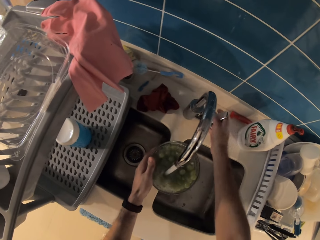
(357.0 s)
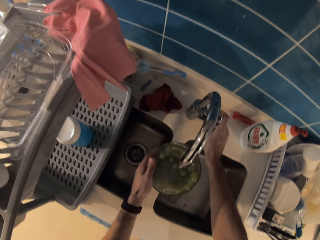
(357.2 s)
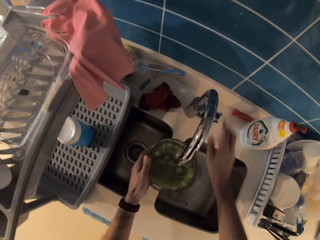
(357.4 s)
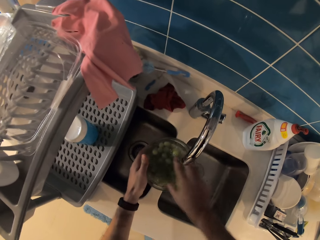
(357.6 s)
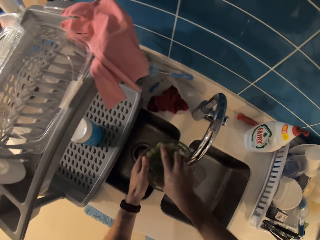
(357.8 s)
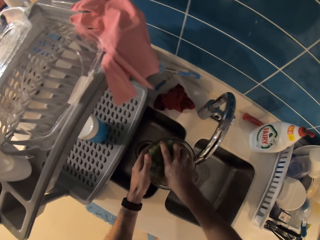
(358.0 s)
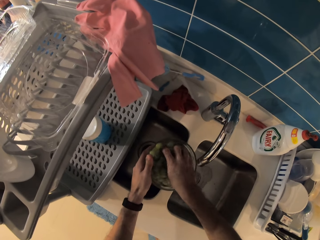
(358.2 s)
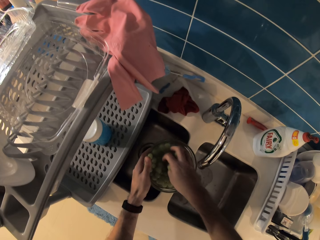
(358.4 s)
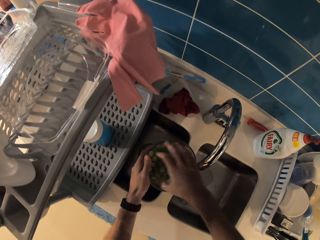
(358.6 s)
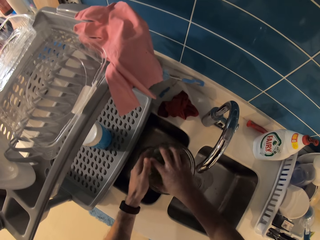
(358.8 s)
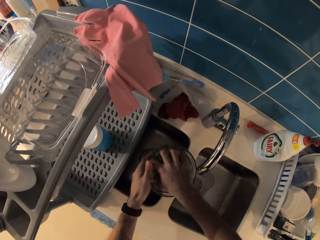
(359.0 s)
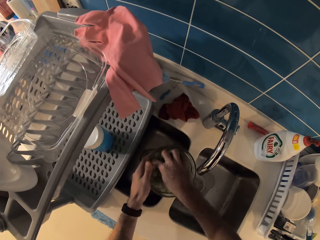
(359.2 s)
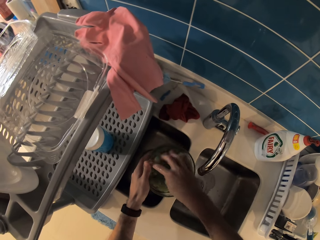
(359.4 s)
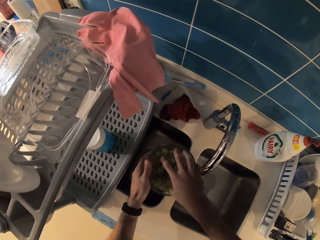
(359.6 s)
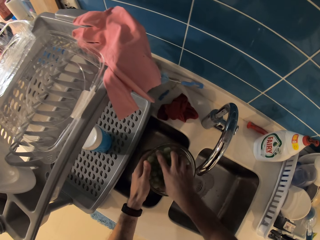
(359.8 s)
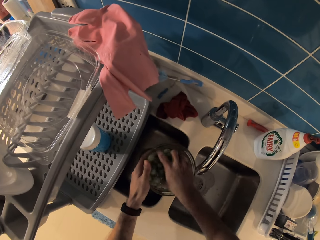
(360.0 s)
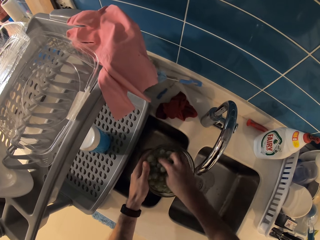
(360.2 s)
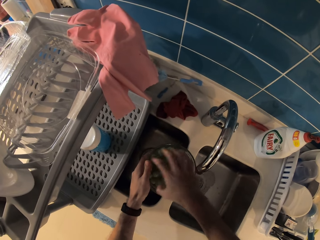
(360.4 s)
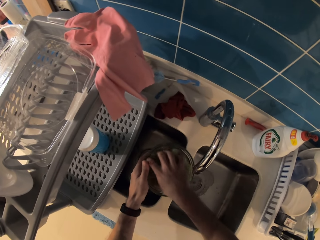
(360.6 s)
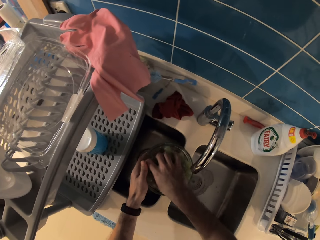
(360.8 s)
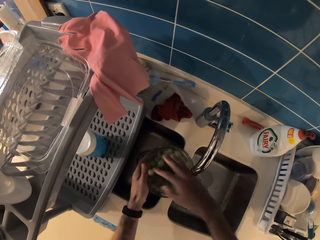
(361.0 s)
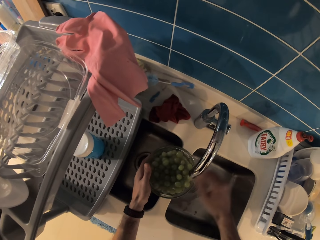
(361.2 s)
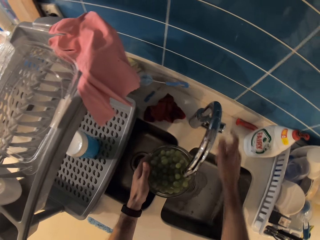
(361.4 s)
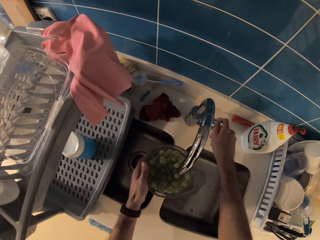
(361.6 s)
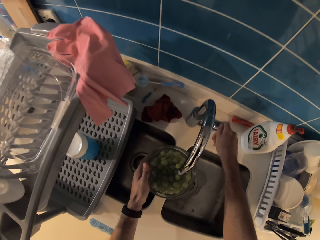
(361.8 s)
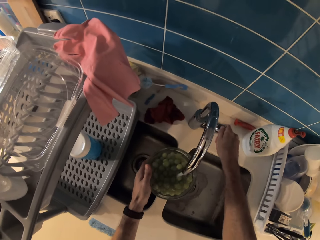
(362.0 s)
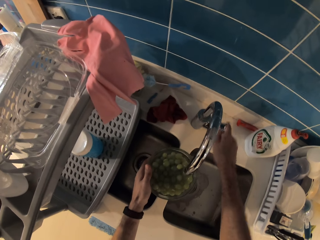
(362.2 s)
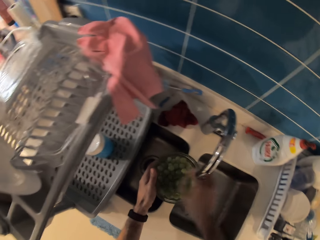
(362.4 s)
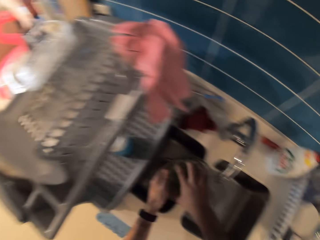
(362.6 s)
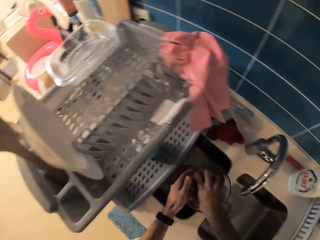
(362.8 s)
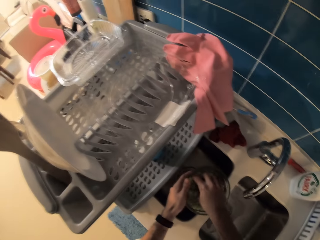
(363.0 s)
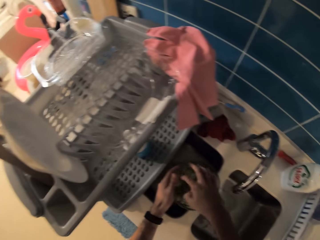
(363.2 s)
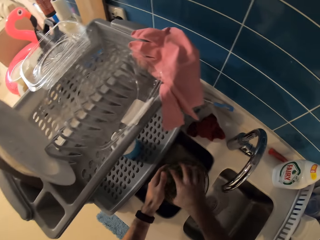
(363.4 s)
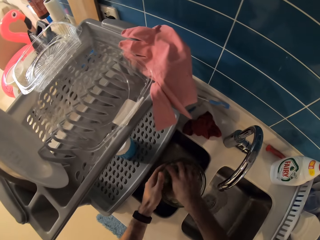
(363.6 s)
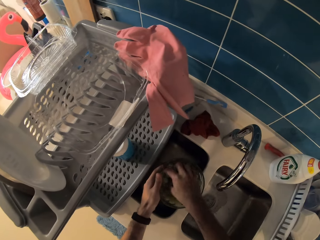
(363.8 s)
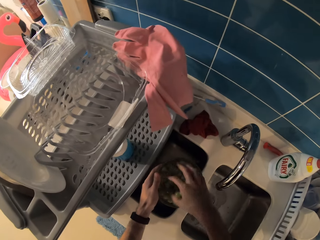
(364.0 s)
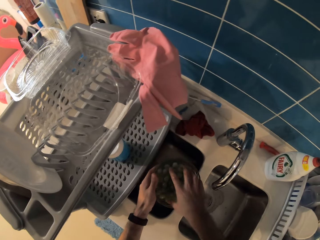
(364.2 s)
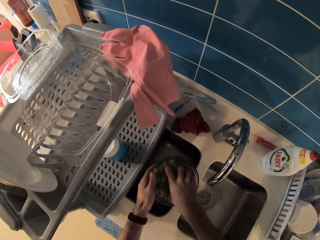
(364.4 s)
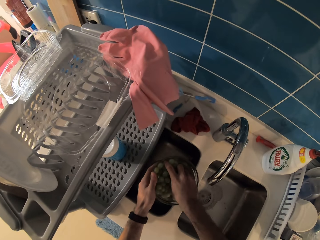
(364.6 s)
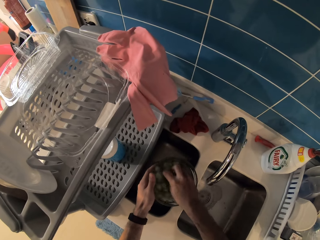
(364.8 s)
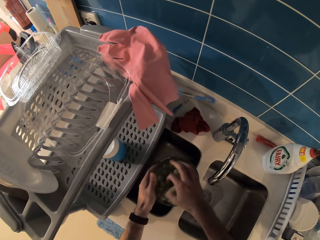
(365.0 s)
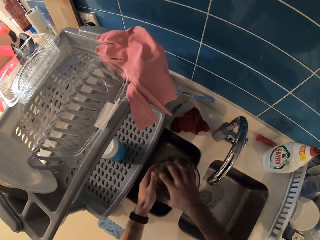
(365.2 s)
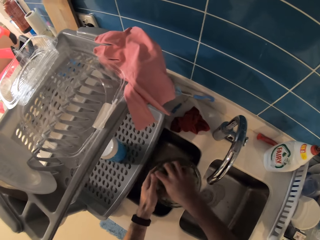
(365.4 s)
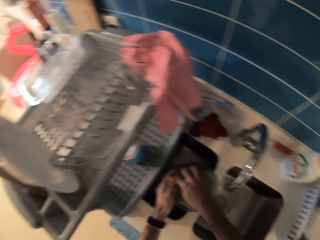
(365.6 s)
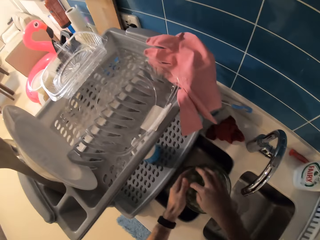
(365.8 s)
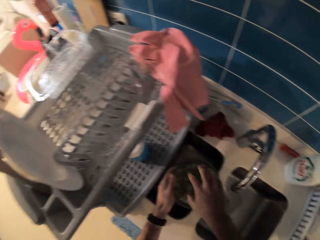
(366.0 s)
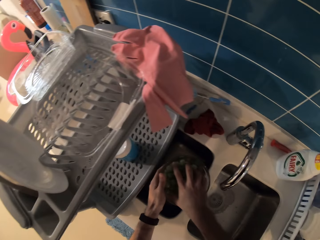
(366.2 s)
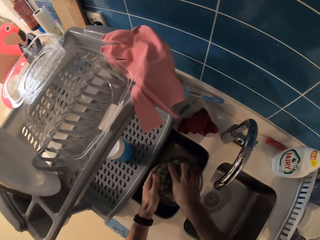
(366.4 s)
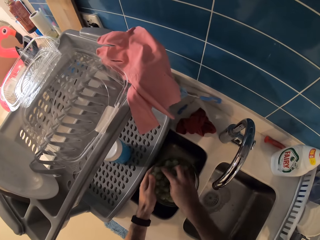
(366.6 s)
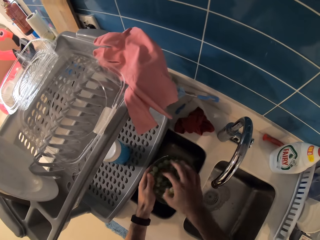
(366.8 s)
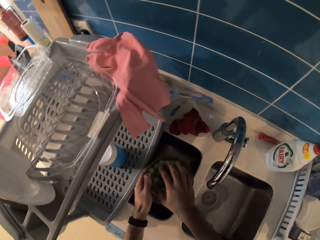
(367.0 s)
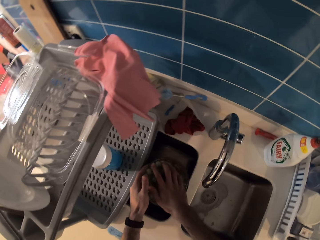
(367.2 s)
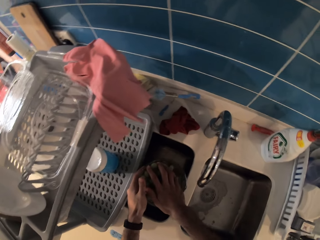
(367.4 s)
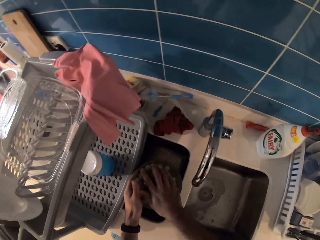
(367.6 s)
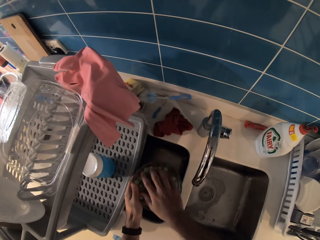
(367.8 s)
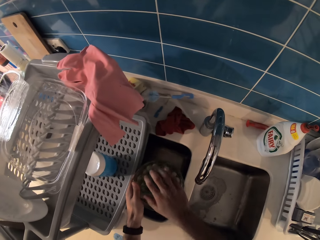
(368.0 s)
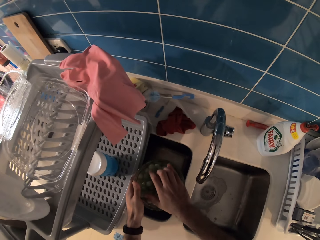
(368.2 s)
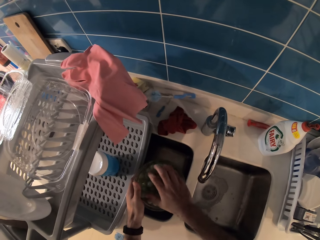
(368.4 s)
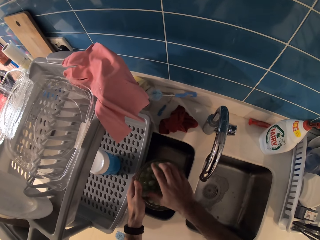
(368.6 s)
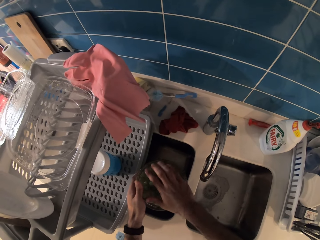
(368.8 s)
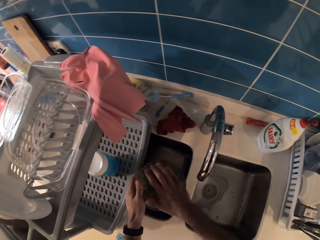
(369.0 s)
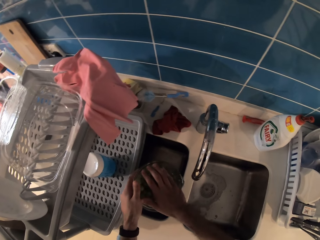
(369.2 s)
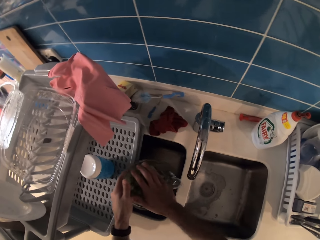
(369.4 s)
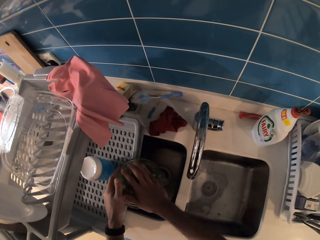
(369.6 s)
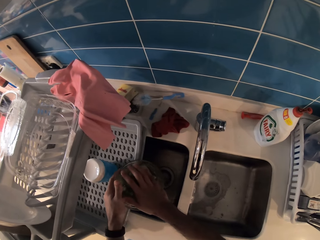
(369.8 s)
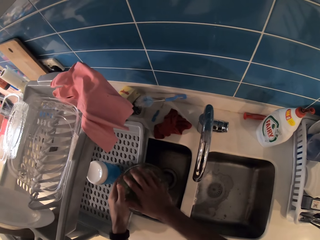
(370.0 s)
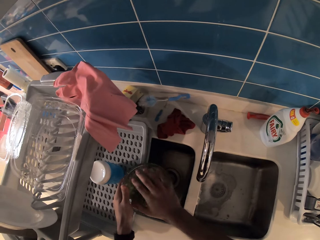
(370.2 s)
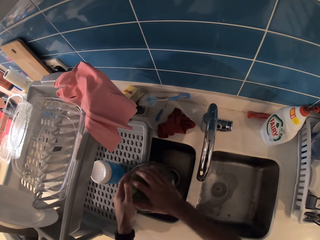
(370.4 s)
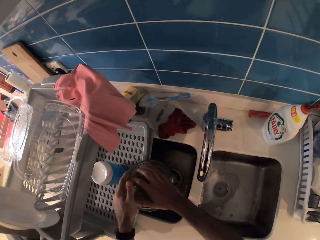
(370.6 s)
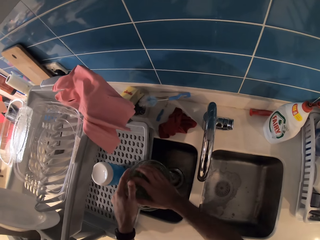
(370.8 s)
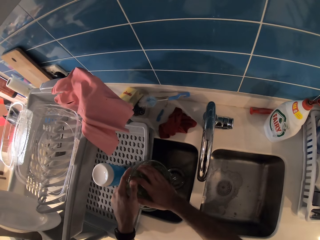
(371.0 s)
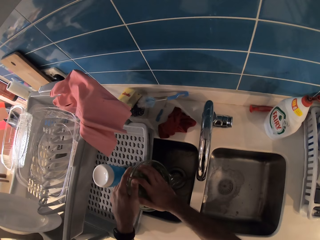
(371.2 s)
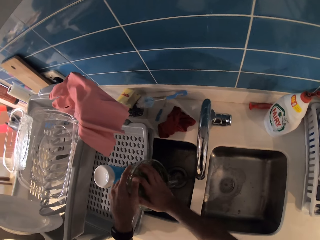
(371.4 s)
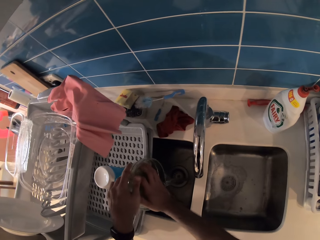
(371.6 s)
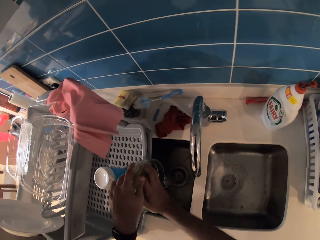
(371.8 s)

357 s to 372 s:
The camera wearer closes the tap knob with his right hand. He washes the grapes. He rinses the grapes in the bowl with his right hand. He opens the tap knob with his right hand. He closes the tap knob with his right hand. He washes the grapes. He rinses the grapes in the bowl with his right hand. He drains the water from the bowl.

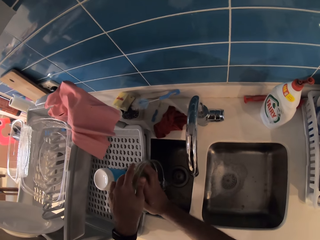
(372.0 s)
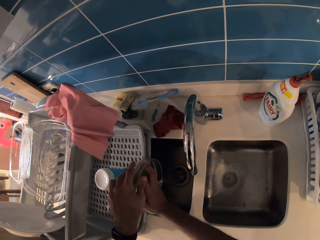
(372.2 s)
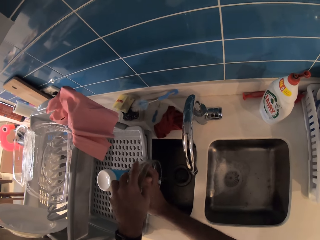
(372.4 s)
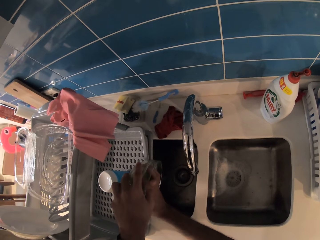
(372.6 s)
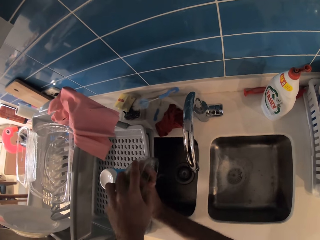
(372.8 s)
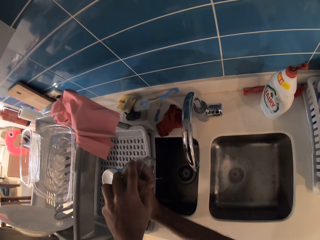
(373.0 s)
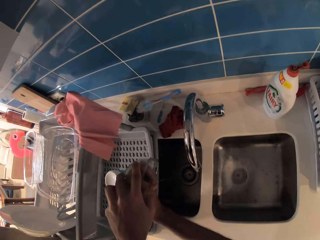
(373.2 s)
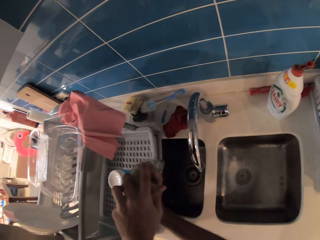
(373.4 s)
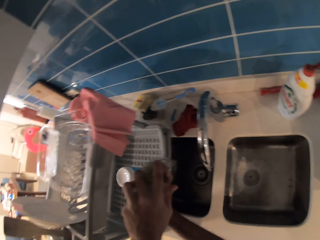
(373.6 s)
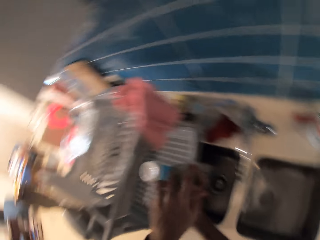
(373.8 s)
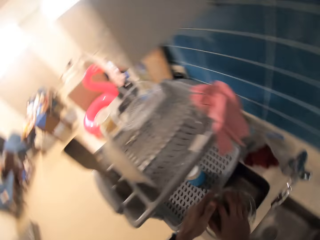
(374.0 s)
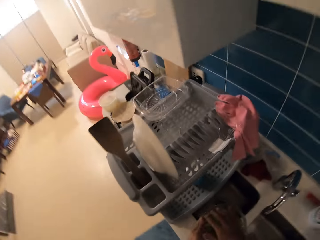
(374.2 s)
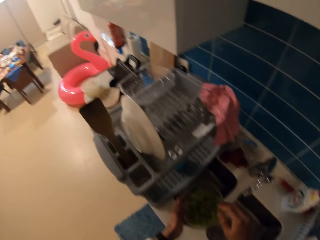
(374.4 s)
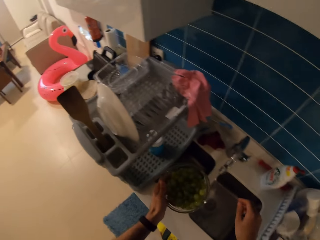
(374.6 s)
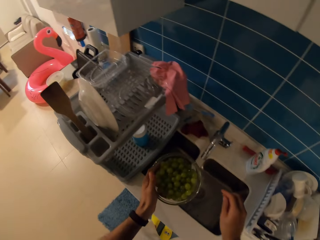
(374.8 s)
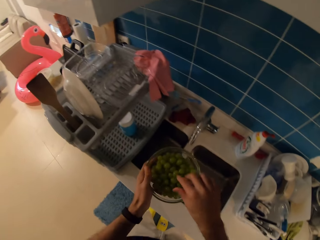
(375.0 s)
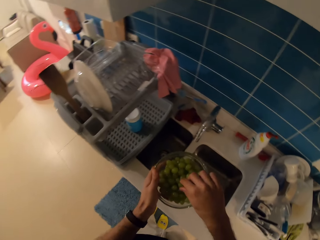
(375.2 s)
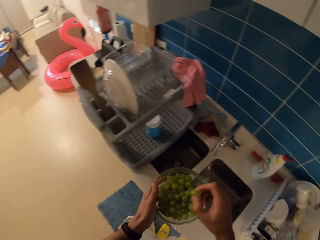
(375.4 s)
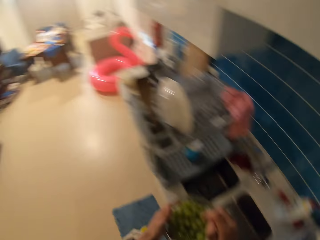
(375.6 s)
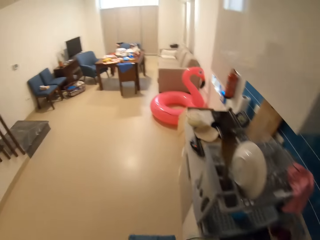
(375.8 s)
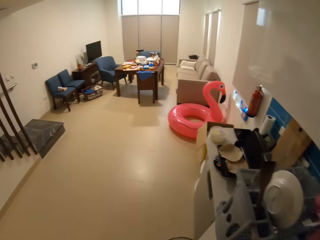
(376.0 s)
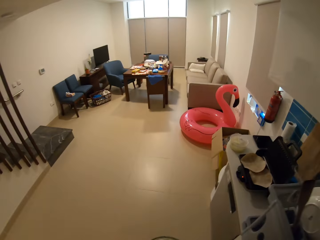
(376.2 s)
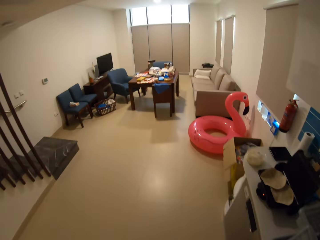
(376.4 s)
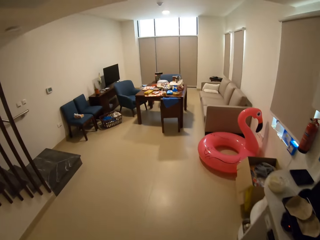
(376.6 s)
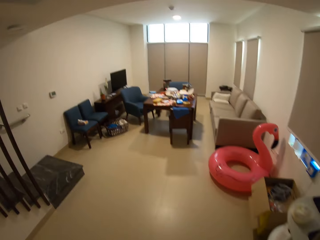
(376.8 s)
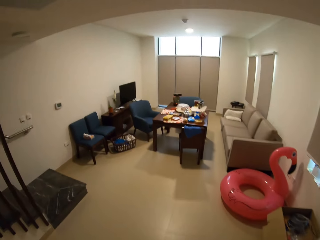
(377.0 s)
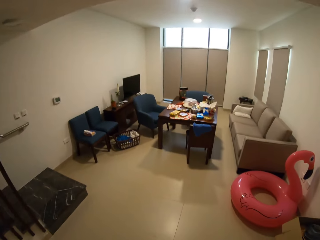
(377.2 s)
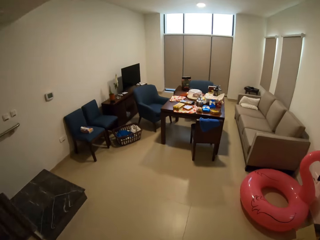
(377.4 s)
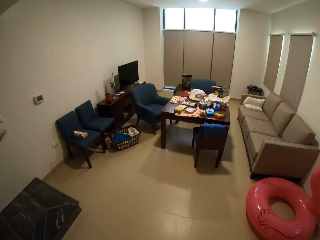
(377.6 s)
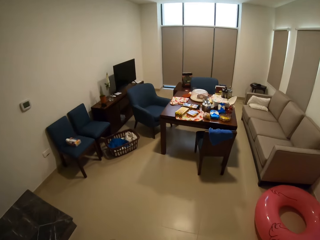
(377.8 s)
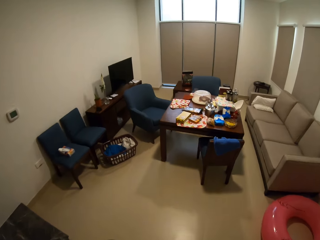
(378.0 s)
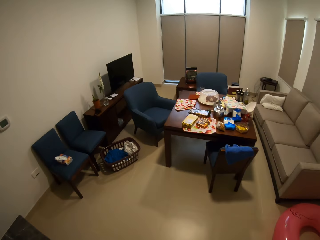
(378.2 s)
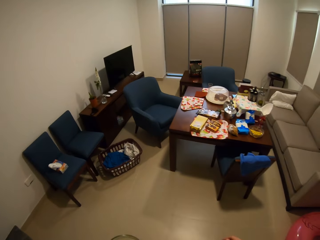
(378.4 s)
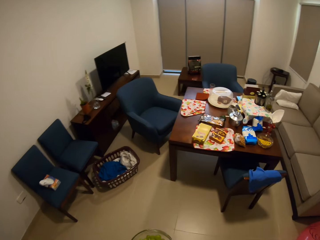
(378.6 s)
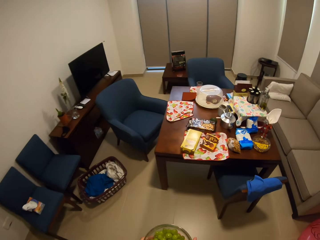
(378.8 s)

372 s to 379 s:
The camera wearer looks on the other side of the room. He picks up a grape from the bowl of grapes with his right hand. He walks toward the table.
